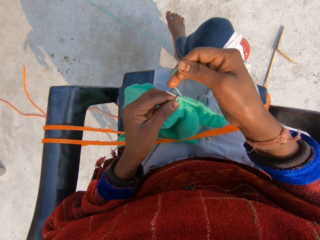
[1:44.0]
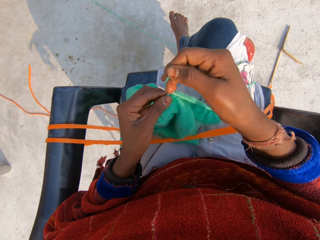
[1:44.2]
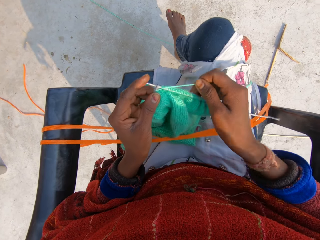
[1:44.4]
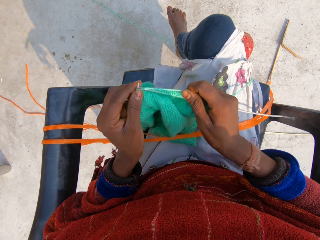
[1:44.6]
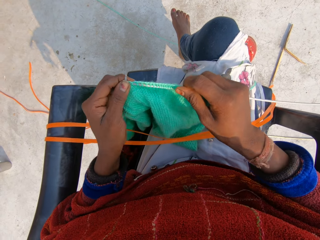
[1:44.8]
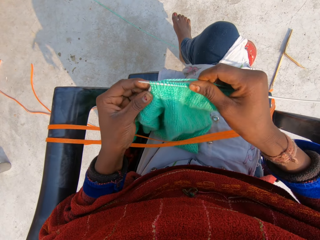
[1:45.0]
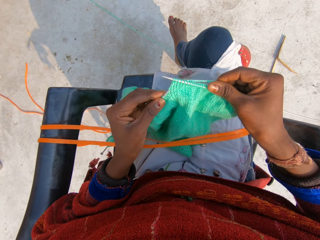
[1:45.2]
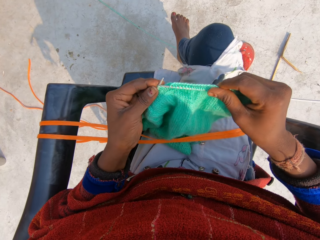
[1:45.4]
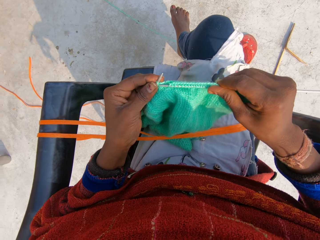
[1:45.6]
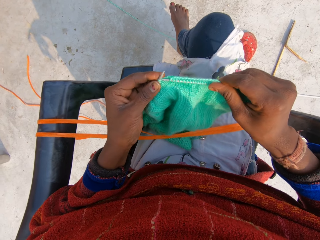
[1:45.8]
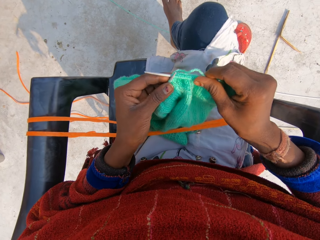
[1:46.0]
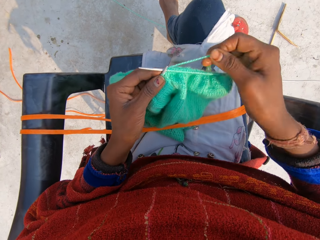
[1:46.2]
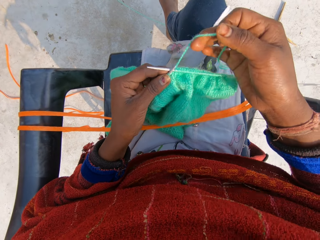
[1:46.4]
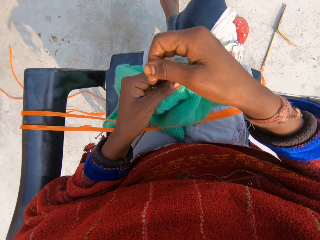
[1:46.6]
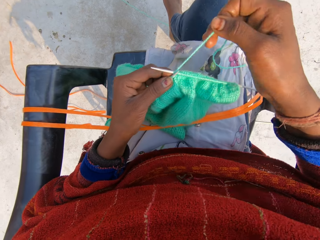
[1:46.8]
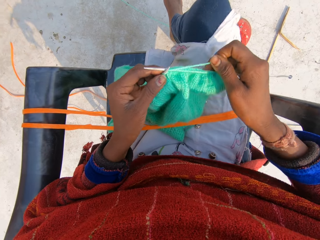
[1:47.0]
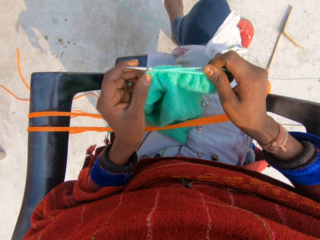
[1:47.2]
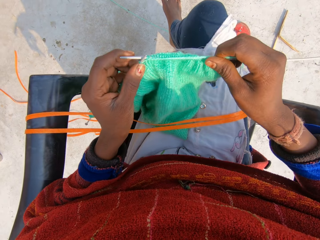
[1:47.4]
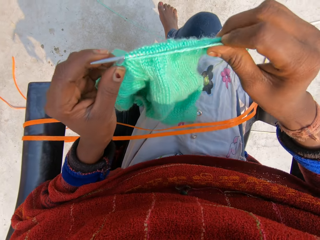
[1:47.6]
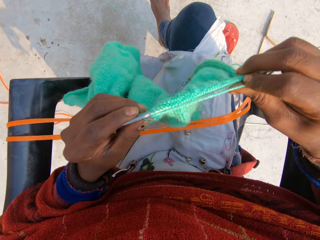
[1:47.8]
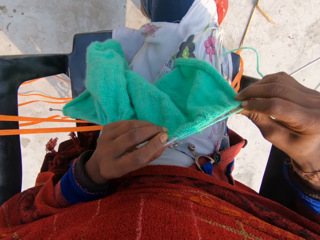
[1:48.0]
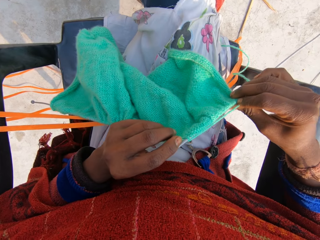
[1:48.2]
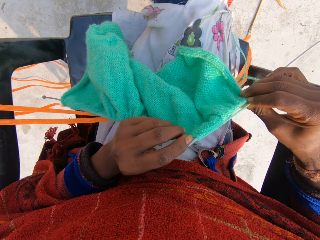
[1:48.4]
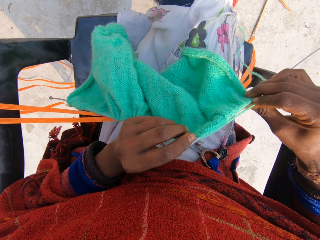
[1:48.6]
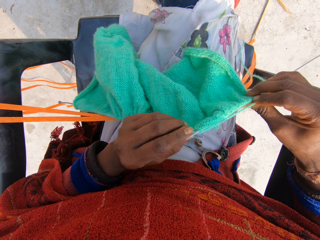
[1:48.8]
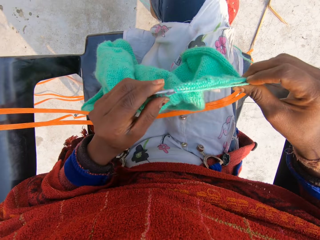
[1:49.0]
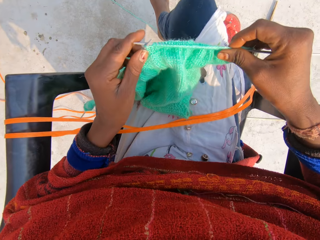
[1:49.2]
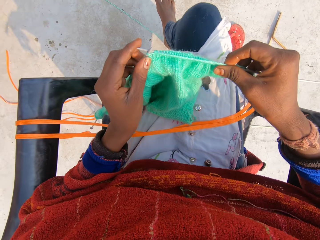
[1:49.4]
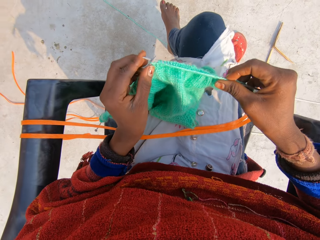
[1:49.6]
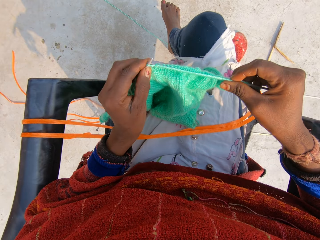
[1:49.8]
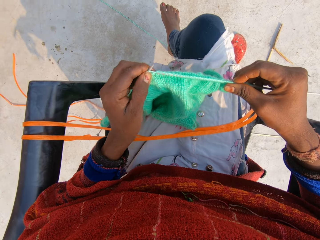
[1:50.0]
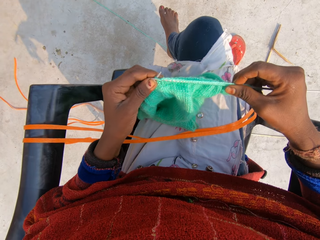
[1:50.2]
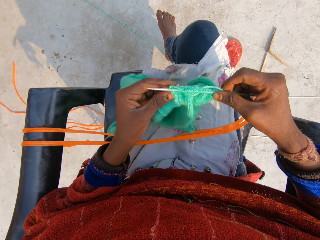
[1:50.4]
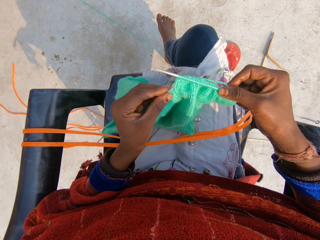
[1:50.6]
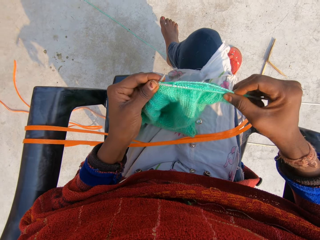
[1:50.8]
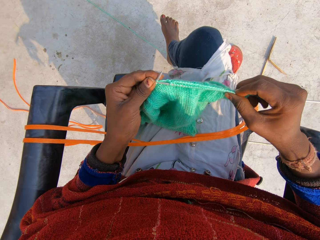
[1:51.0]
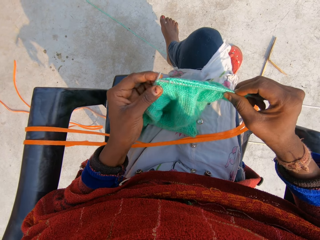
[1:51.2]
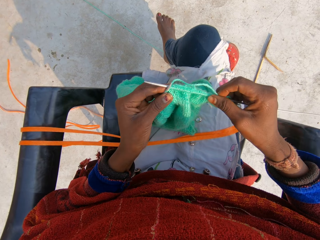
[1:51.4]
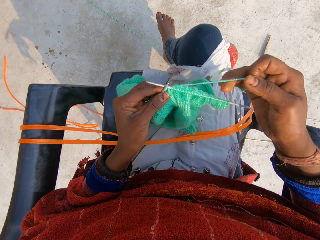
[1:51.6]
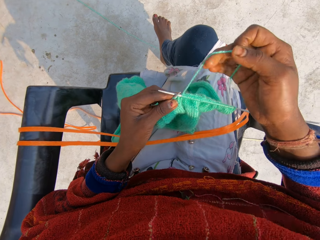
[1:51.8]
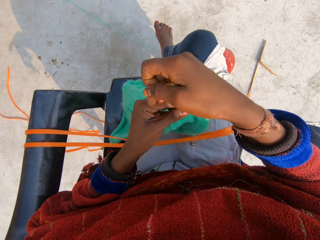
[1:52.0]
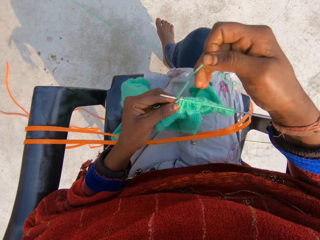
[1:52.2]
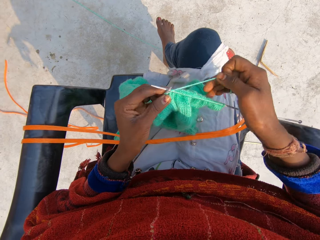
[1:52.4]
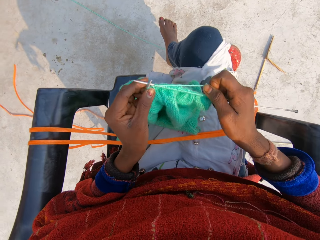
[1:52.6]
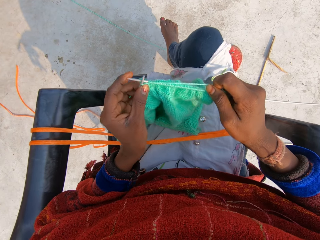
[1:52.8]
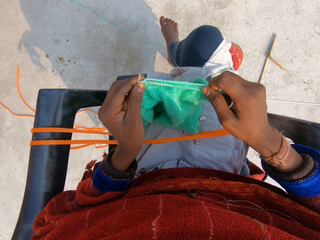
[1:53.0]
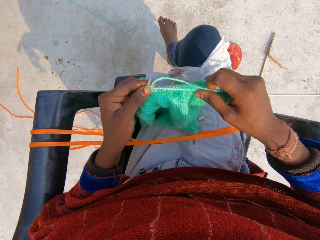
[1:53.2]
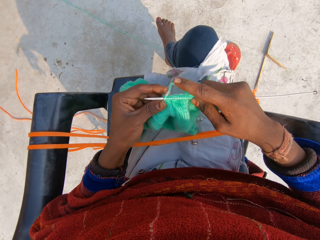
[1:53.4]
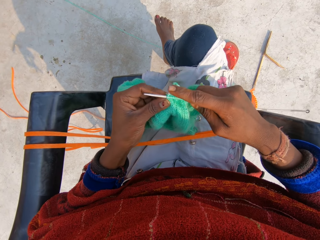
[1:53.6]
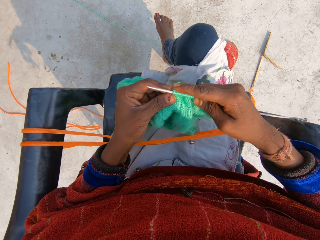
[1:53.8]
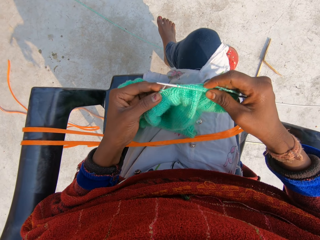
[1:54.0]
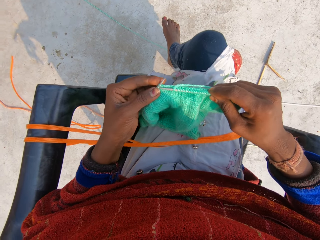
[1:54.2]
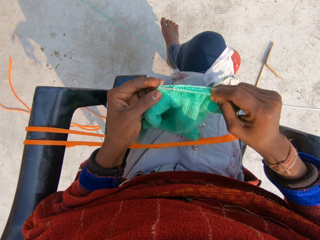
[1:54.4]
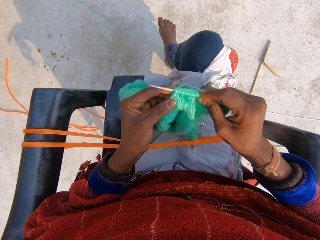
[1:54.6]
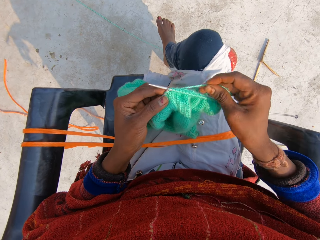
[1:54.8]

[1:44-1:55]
The camera wearer rolls the thread around the crochet. They sew the sweater. They roll the thread around the crochet. They continue to knit blue material. They hold the sweater. They turn the sweater. They hold the sweater. They sew the sweater. They roll the thread around the crochet. They sew the sweater.

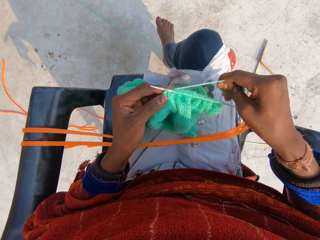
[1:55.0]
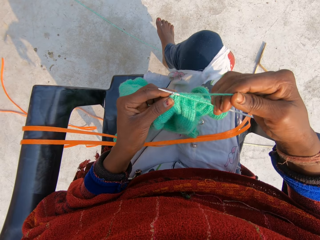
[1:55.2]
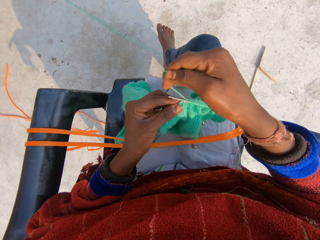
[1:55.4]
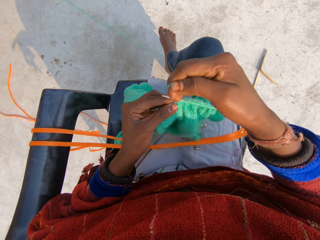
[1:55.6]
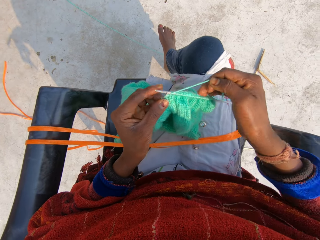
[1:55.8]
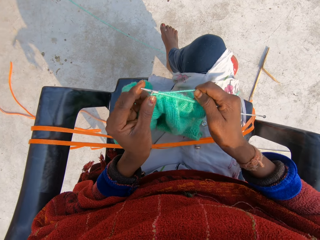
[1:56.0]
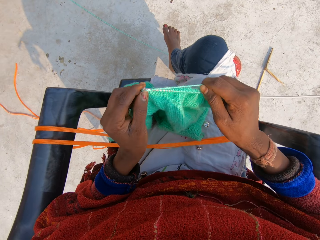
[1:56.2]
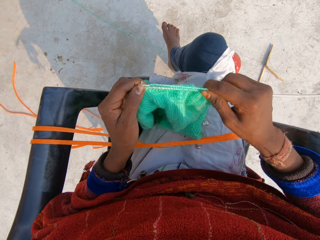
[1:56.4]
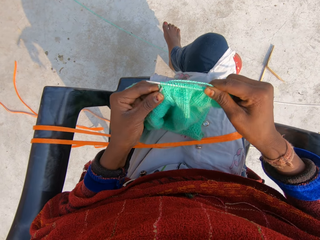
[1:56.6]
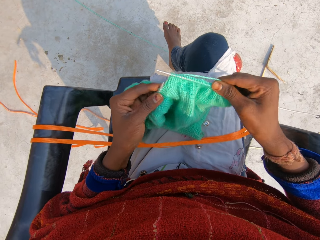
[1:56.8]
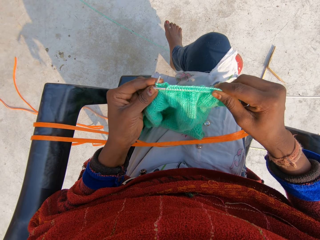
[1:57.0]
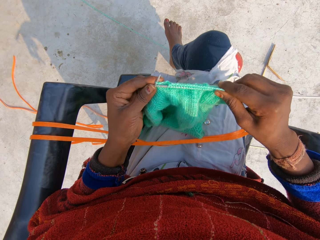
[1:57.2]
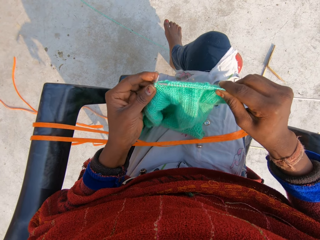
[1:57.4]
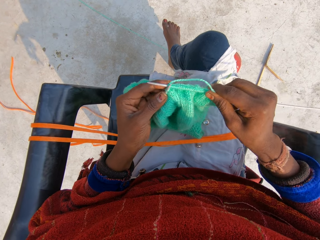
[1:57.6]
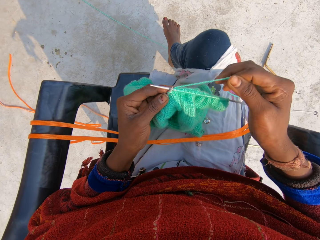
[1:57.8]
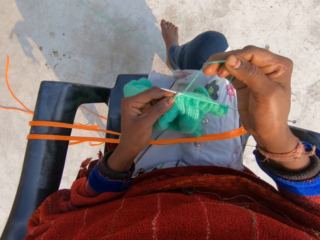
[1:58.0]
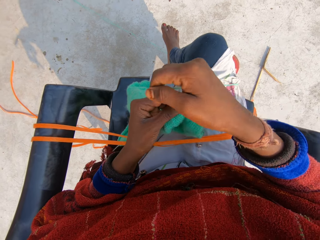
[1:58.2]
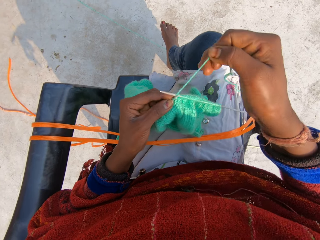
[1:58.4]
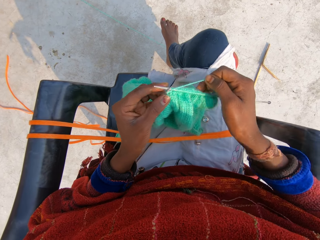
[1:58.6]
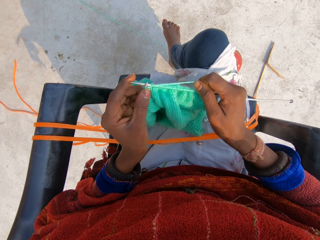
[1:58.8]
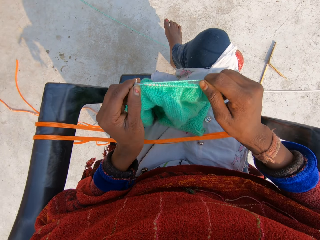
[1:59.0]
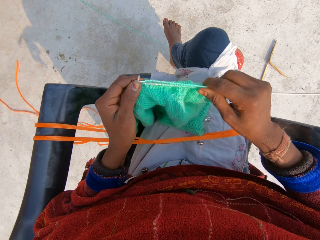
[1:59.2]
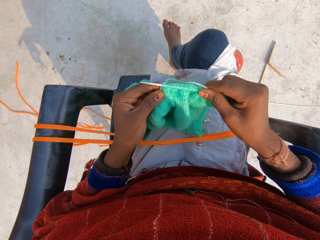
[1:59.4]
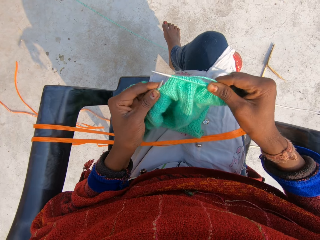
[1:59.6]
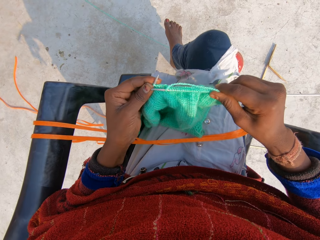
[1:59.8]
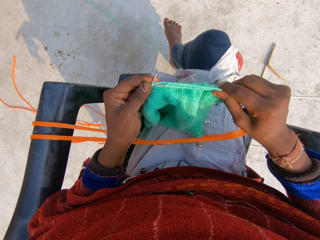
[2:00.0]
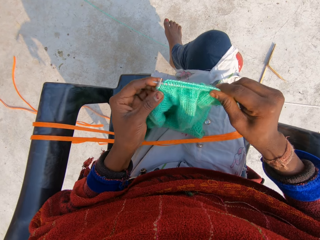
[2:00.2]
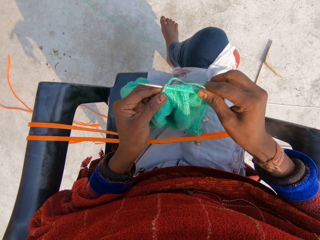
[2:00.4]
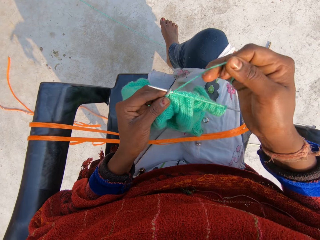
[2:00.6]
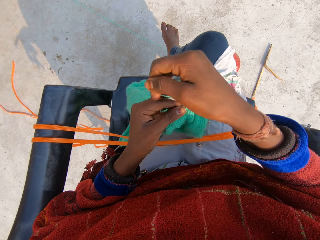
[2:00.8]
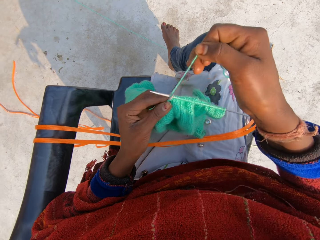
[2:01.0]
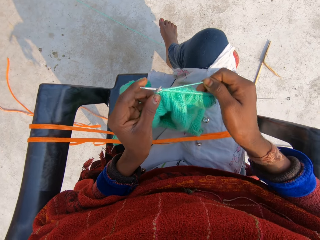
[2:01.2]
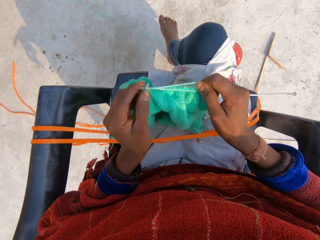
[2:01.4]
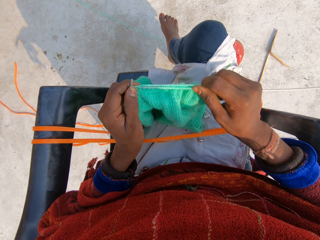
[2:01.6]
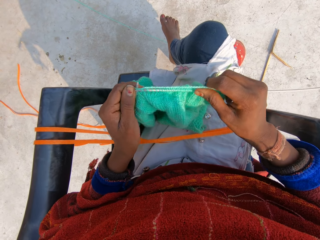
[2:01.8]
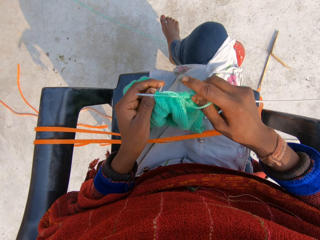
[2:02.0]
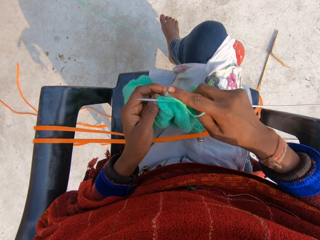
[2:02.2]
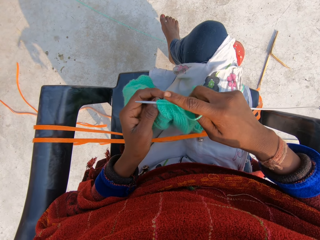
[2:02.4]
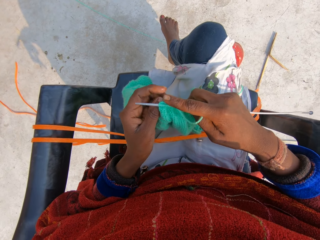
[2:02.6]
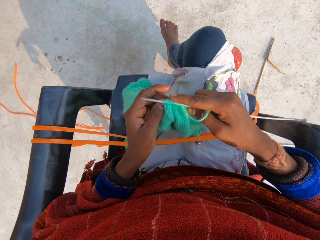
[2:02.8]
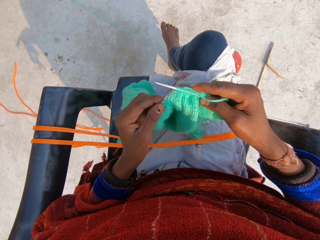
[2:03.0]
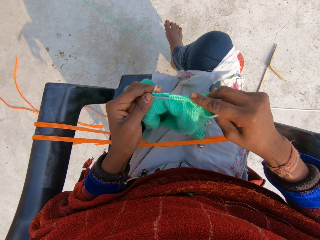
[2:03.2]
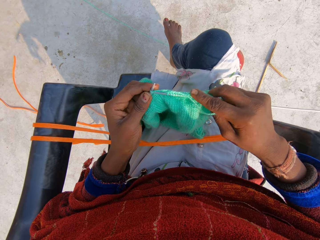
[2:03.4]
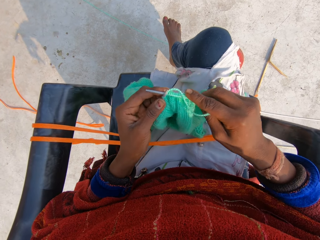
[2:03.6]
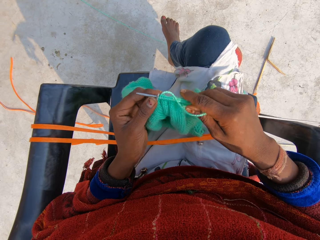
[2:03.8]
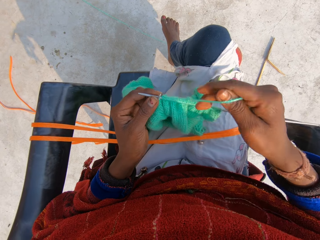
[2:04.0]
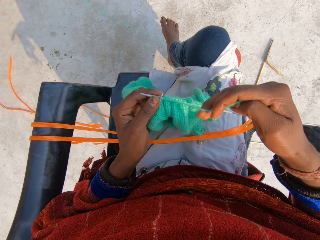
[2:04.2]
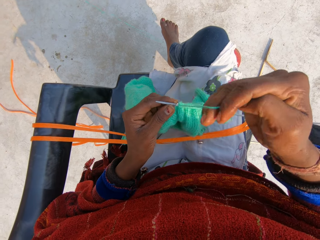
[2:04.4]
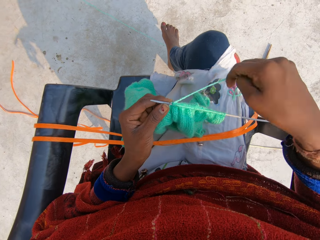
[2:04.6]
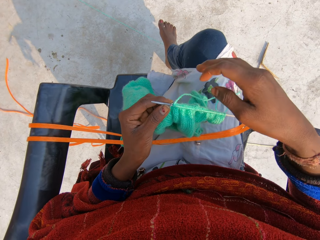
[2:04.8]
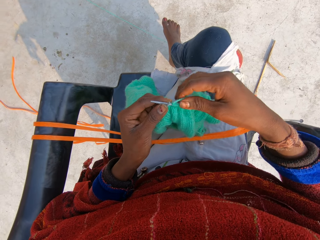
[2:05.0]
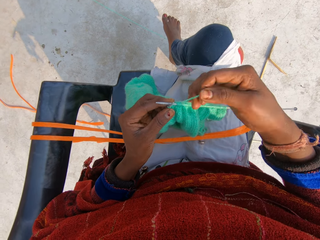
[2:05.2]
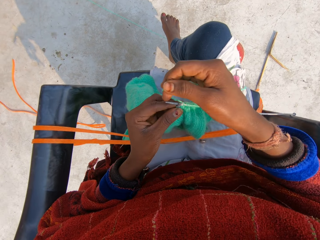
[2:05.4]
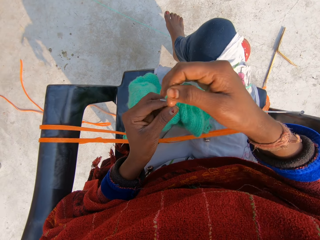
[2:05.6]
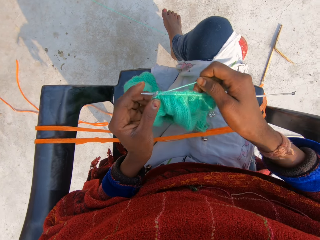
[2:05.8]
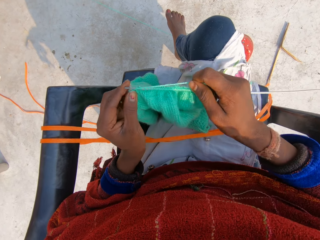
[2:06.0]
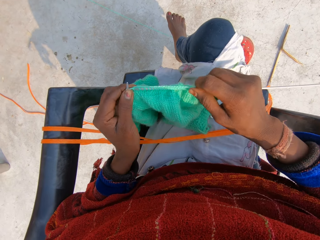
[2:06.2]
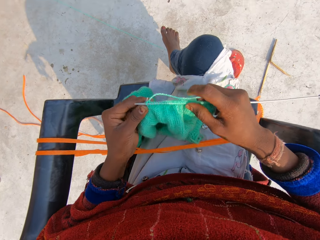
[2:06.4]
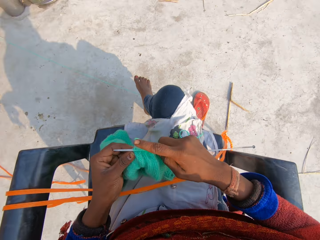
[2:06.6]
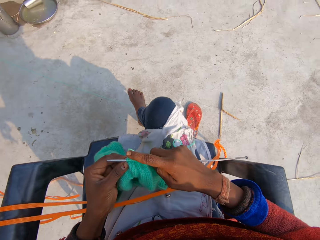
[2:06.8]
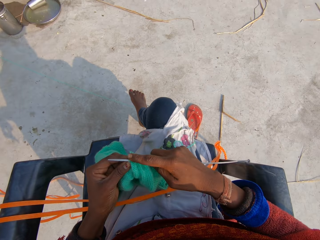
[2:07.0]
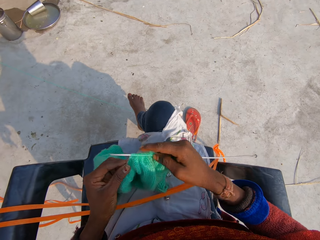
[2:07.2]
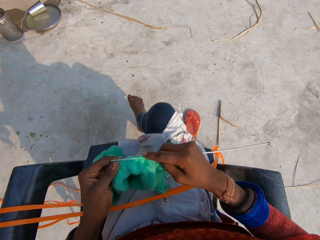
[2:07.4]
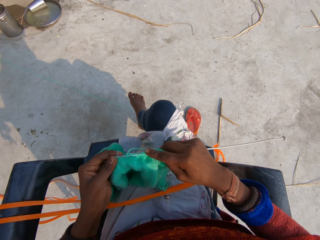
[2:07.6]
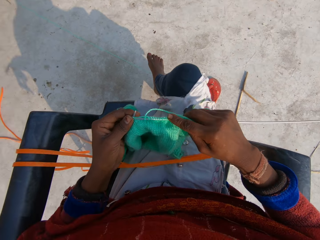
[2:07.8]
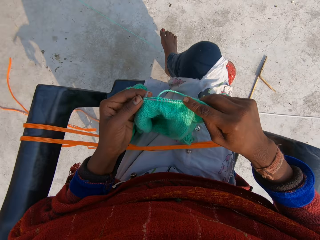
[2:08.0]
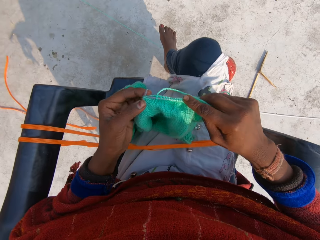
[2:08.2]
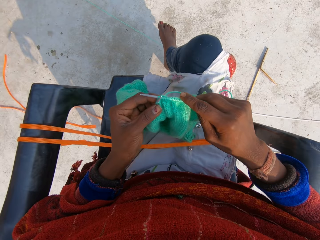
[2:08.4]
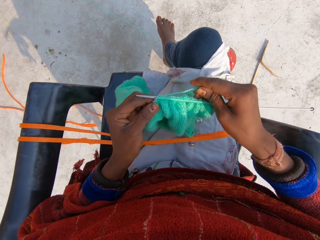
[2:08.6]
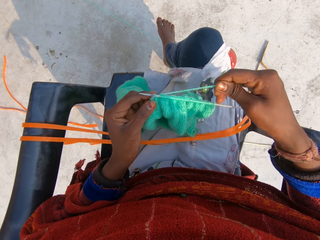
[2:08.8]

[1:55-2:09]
The camera wearer rolls the thread around the crochet. They sew the sweater. They roll the thread around the crochet. They sew the sweater. They roll the thread around the crochet. They sew the sweater. They continue to knit blue material. They move the thread. They hold the thread. They roll the thread around the crochet. They sew the sweater.
